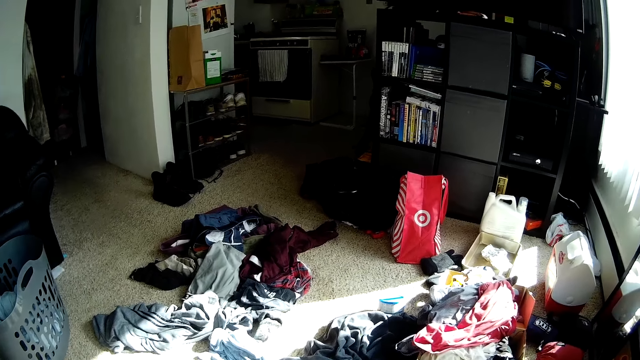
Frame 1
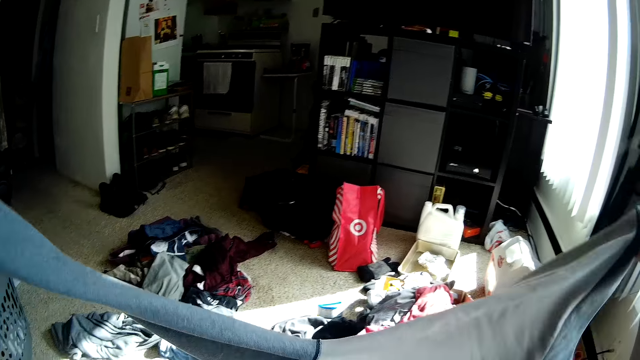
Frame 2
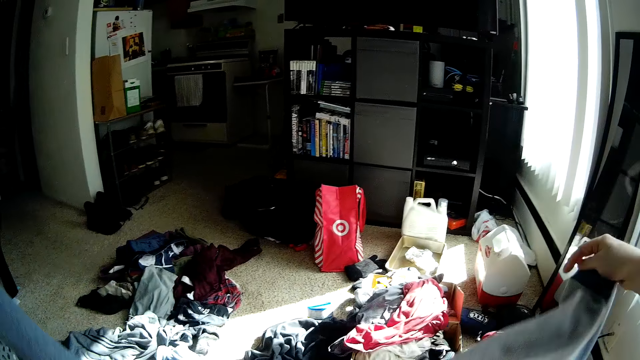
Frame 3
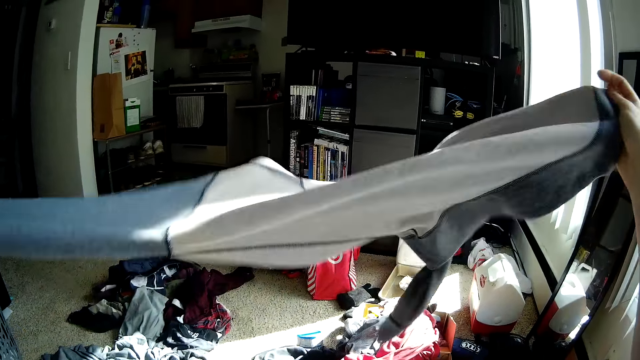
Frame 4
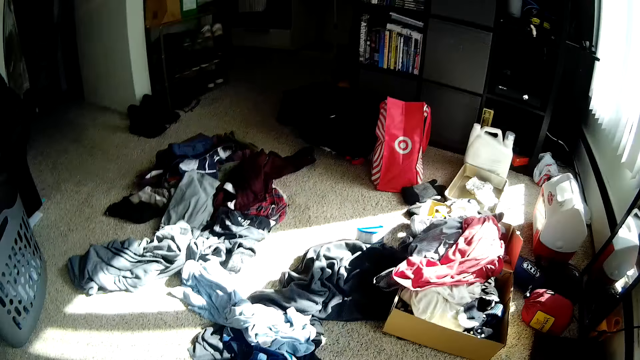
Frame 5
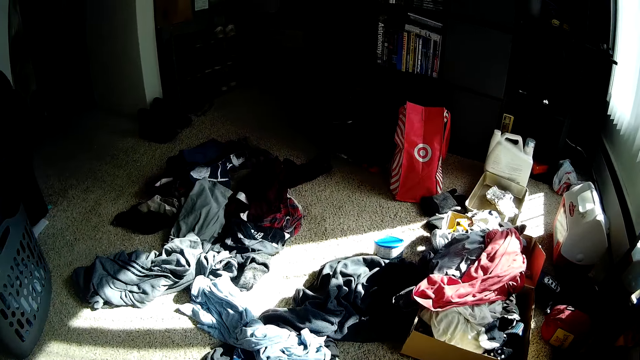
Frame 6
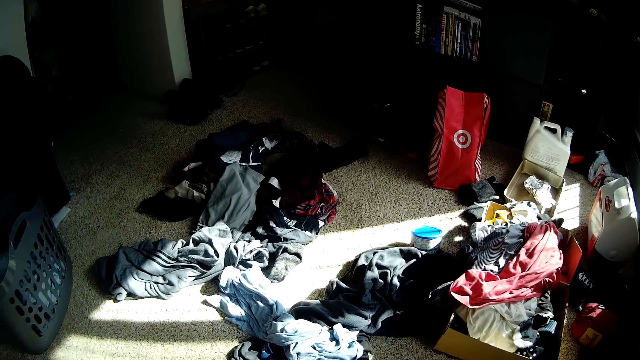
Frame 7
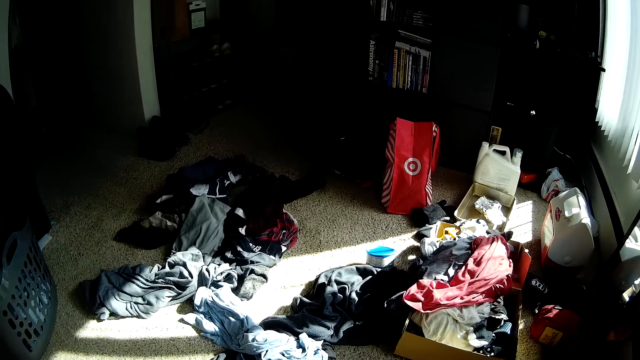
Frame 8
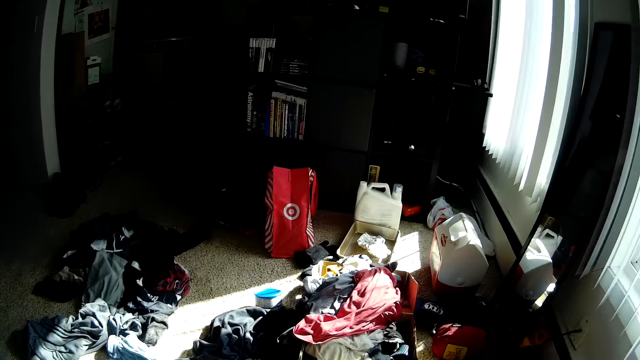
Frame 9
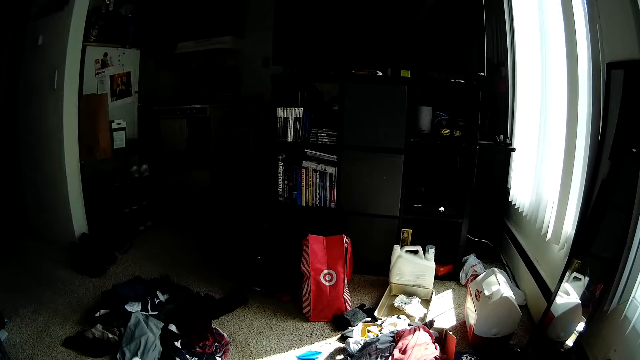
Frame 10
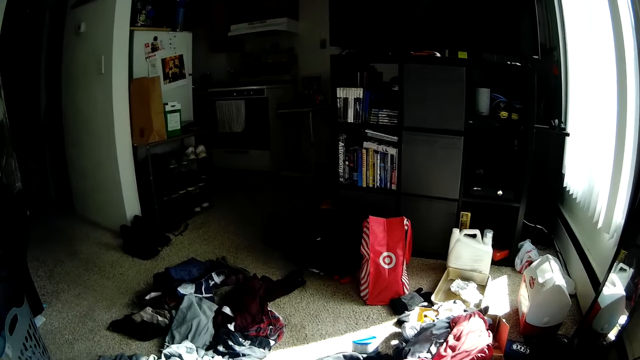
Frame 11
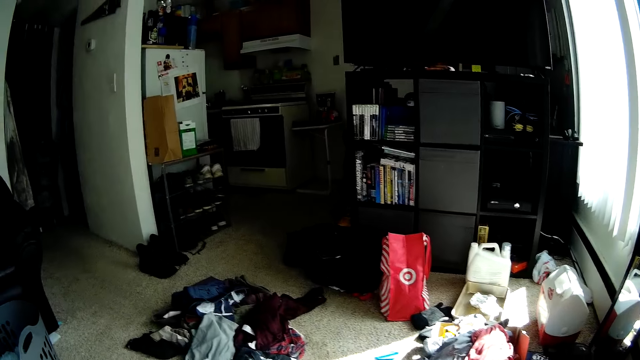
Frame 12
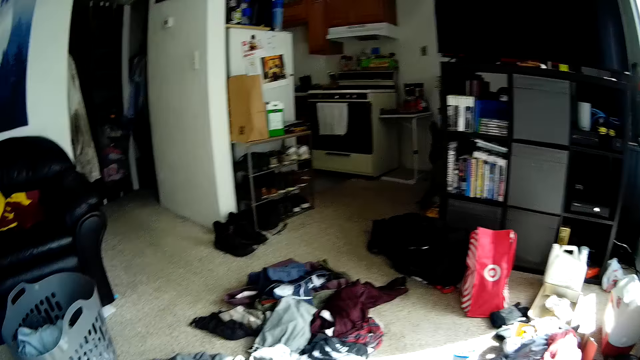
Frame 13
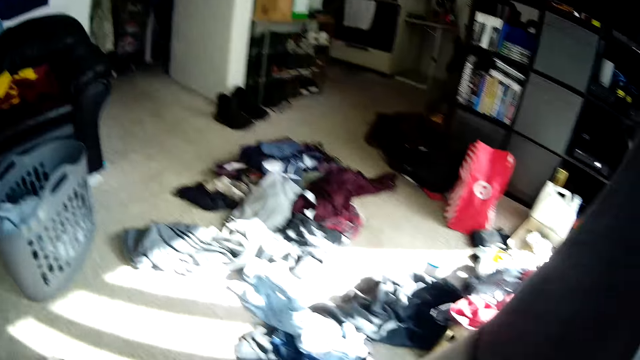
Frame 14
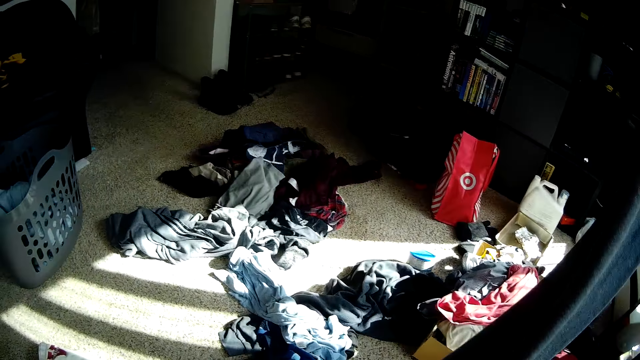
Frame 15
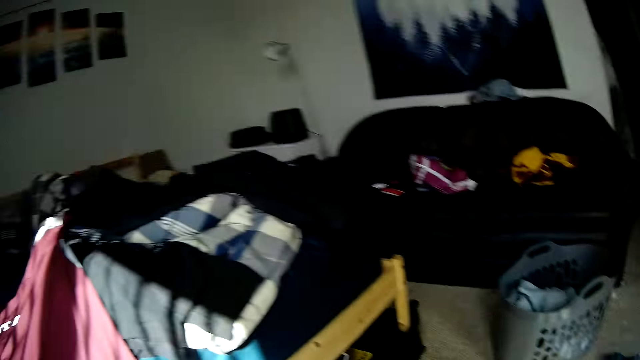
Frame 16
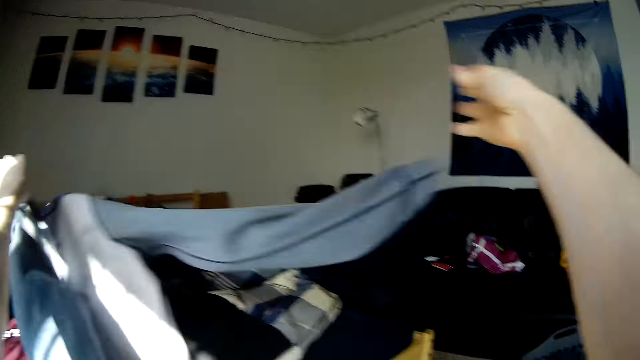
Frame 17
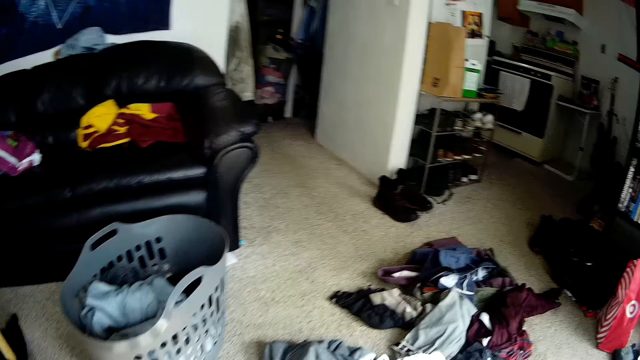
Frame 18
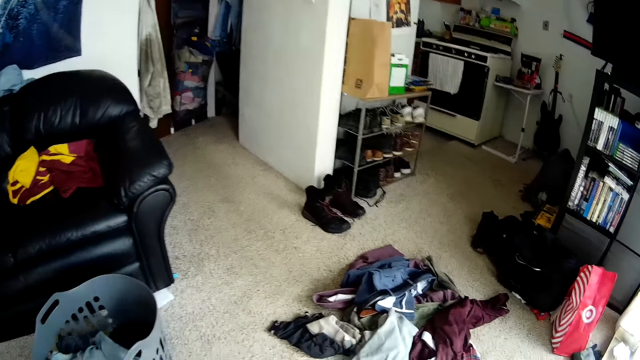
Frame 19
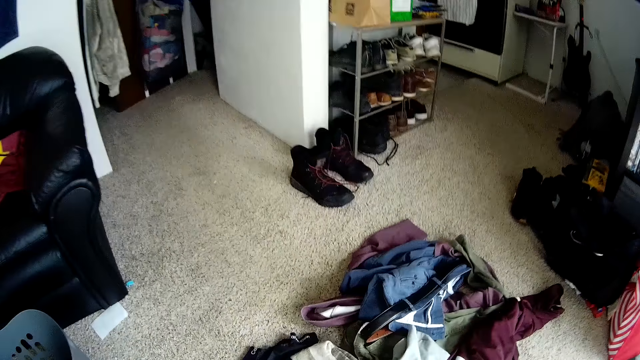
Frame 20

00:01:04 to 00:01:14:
The camera wearer holds the cloth. They look around the room. They hold the cloth. They place the cloth on the bed. They look around the room.

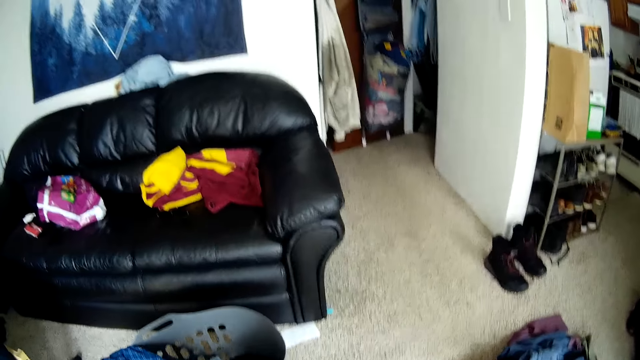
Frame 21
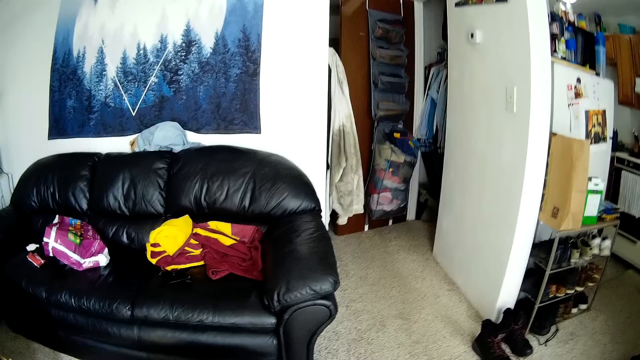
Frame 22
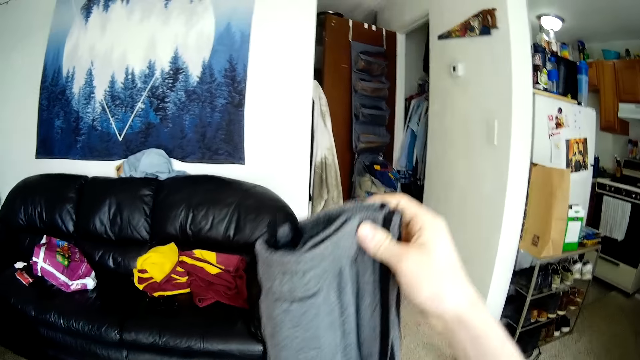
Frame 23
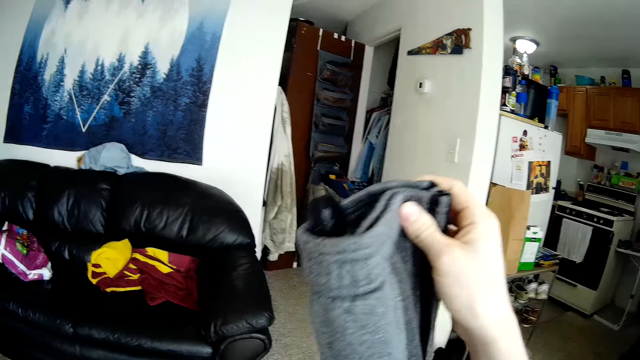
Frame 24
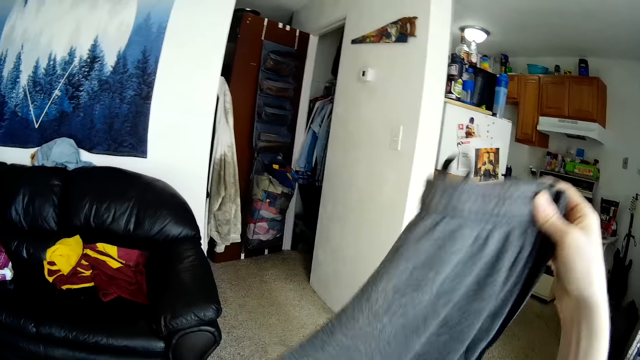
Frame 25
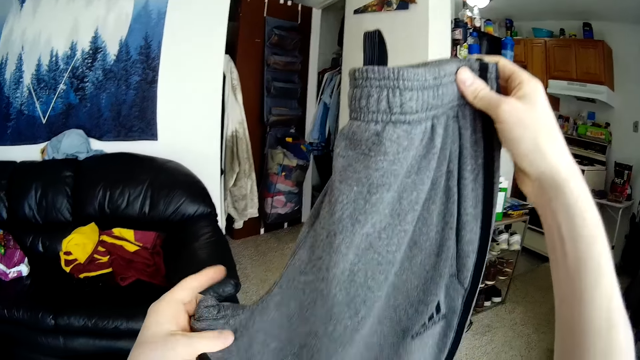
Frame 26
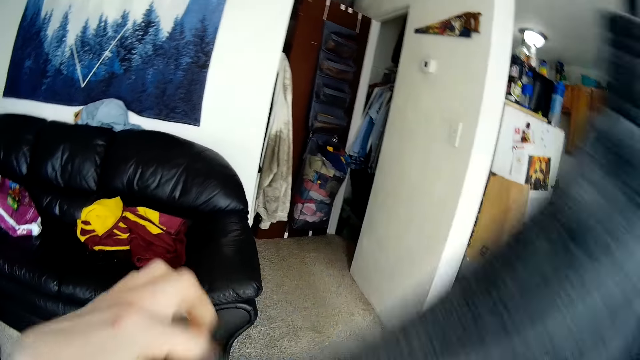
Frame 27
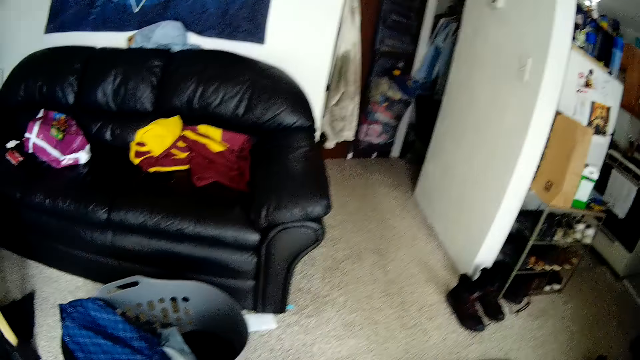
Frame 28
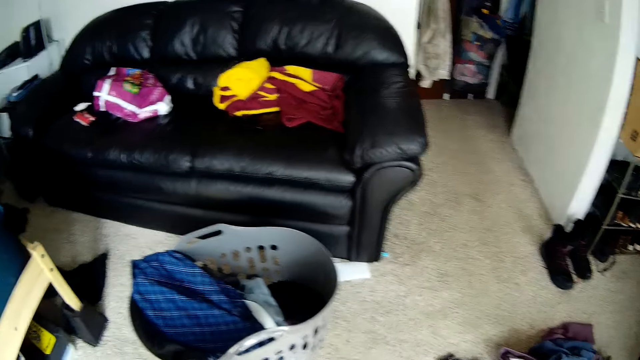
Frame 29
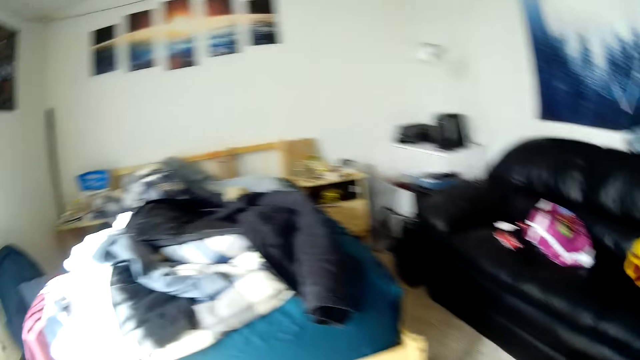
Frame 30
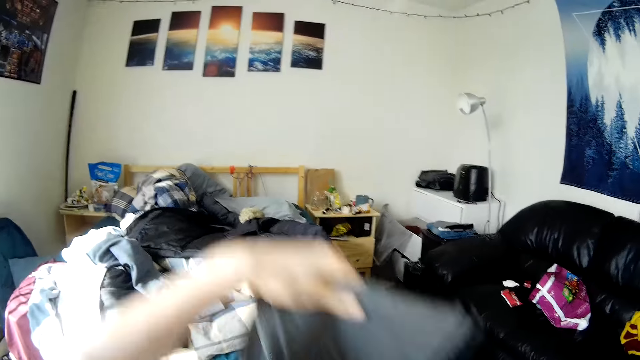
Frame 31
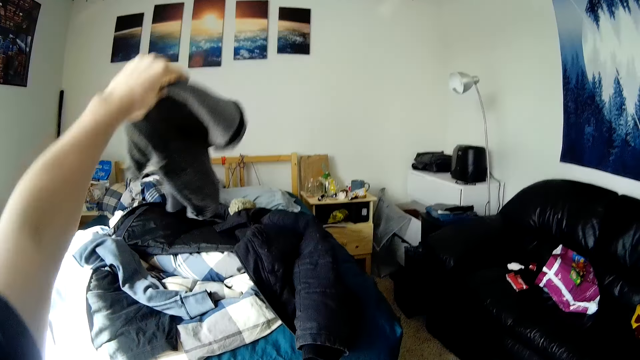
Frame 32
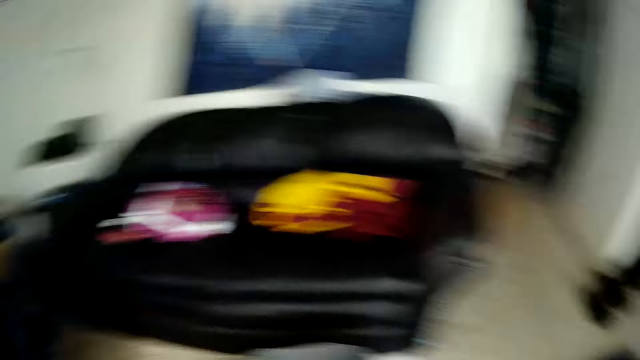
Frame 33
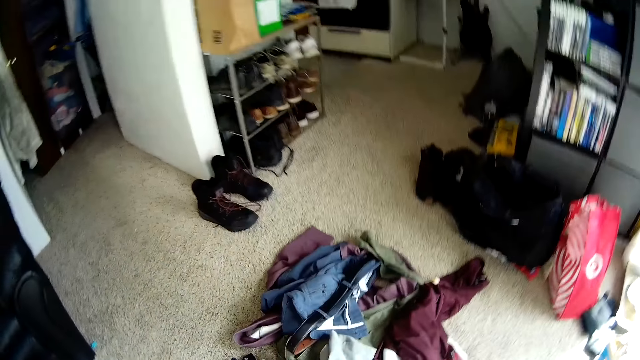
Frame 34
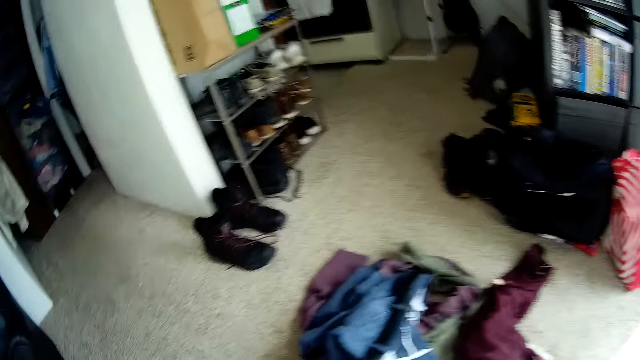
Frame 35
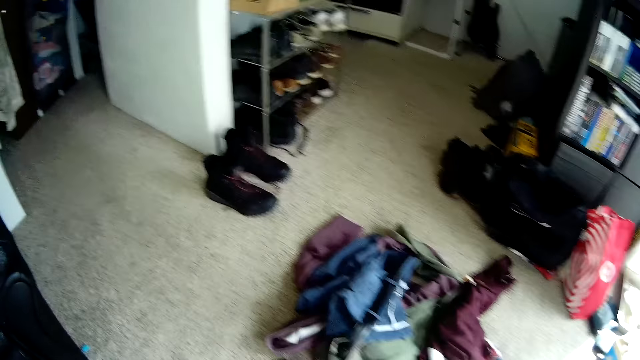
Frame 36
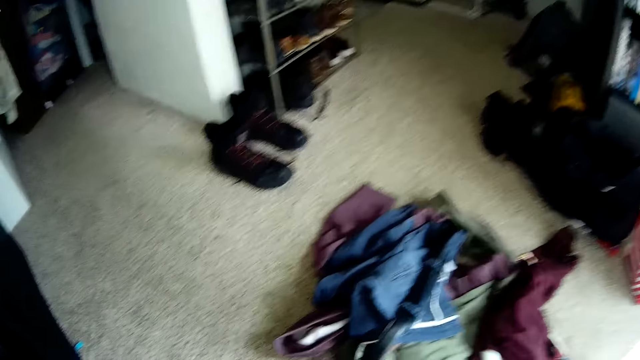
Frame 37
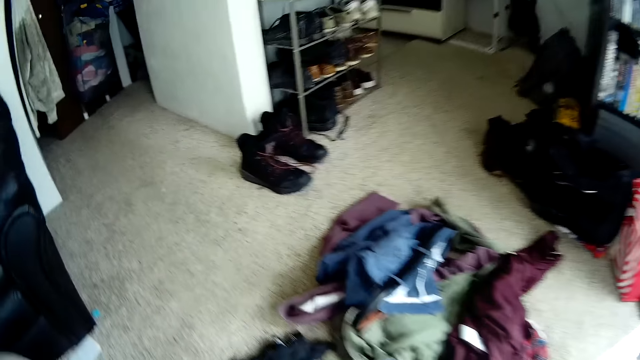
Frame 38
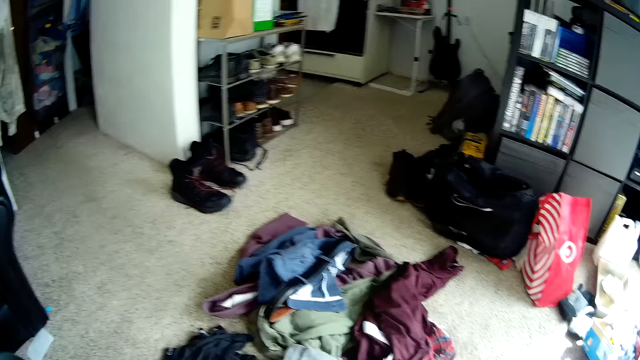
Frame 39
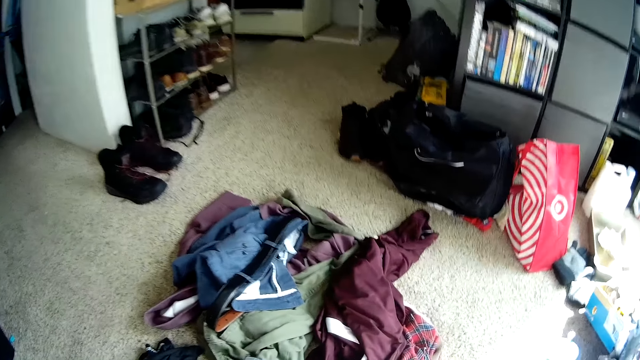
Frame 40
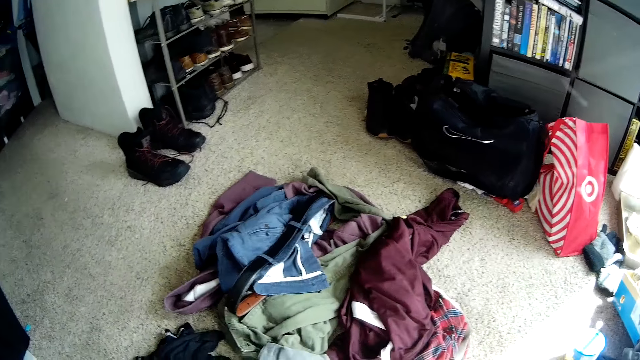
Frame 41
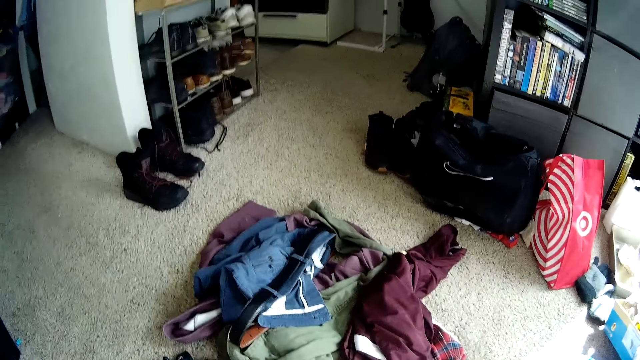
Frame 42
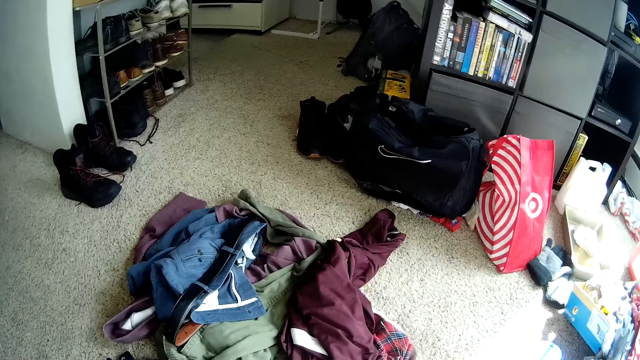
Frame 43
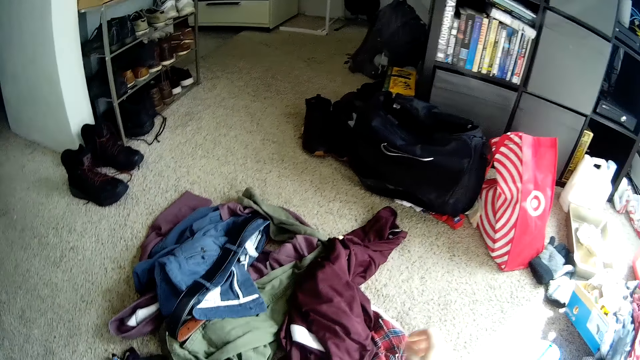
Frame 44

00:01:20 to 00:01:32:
The camera wearer folds a pant with both hands. They hold the cloth. They drop the pant on the bed. They look around the room. They take the cloth on the floor. They look around the room.
